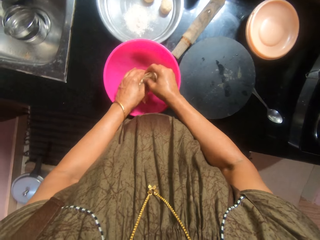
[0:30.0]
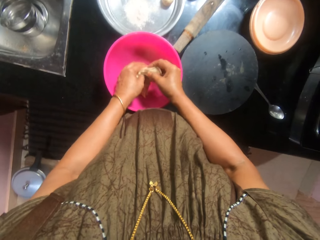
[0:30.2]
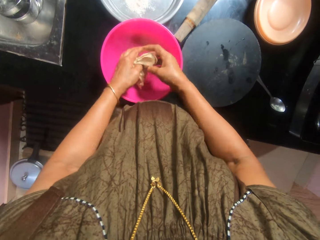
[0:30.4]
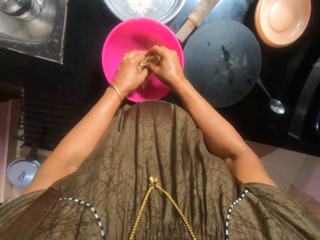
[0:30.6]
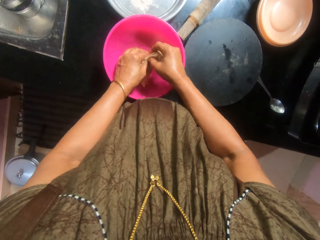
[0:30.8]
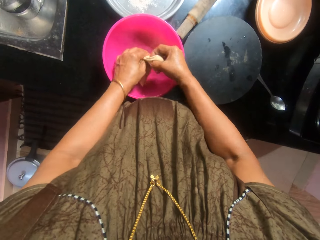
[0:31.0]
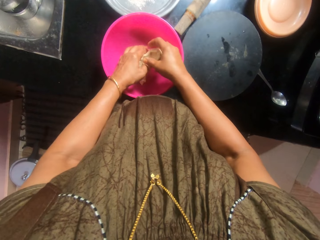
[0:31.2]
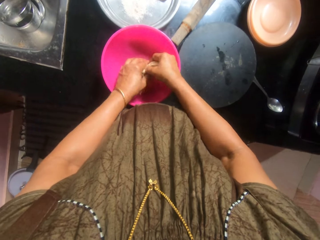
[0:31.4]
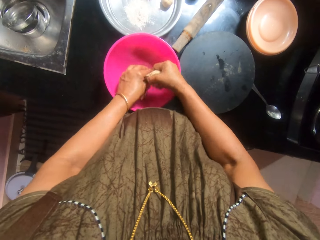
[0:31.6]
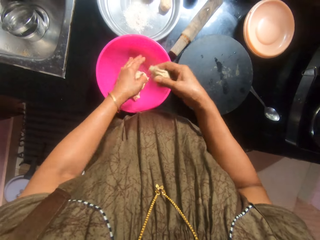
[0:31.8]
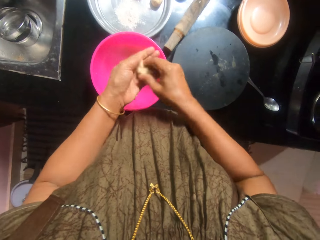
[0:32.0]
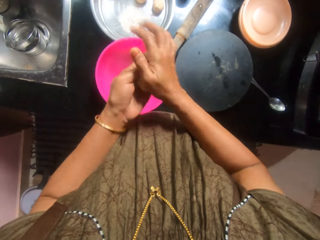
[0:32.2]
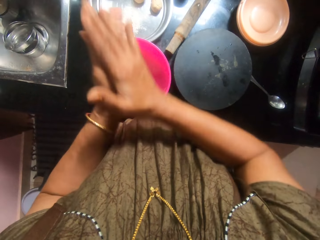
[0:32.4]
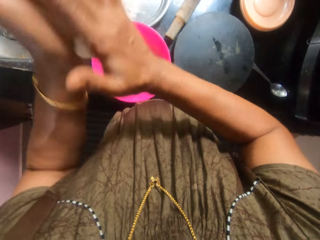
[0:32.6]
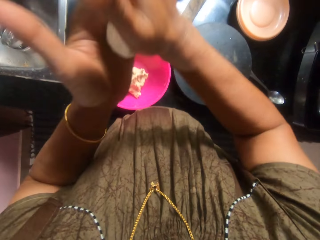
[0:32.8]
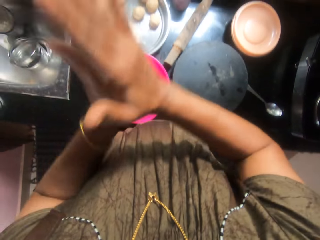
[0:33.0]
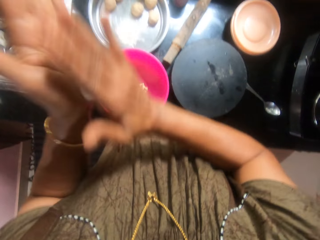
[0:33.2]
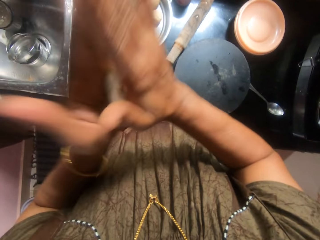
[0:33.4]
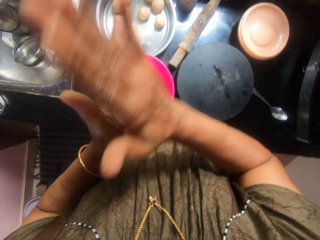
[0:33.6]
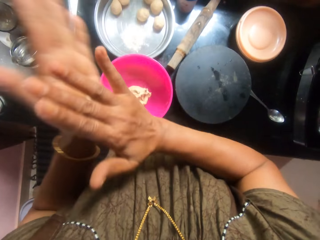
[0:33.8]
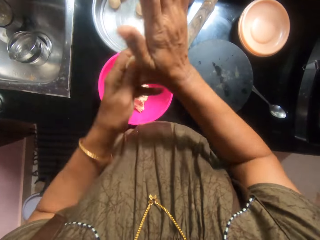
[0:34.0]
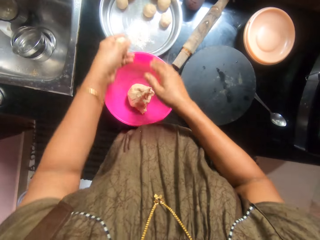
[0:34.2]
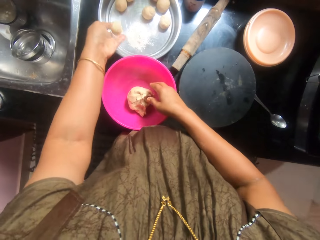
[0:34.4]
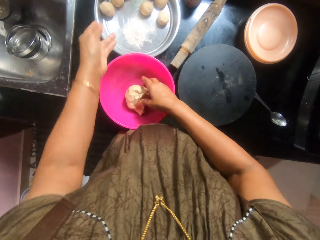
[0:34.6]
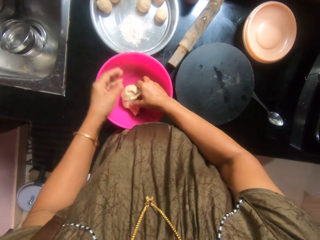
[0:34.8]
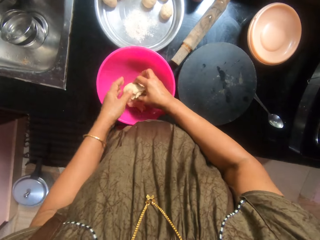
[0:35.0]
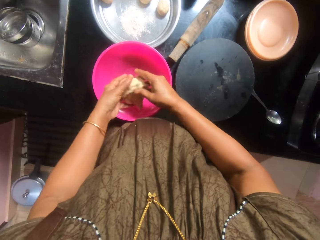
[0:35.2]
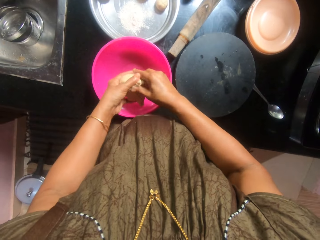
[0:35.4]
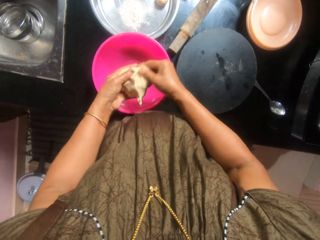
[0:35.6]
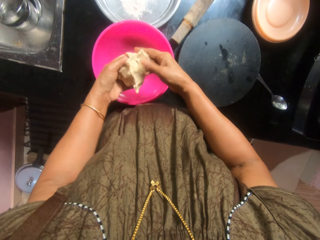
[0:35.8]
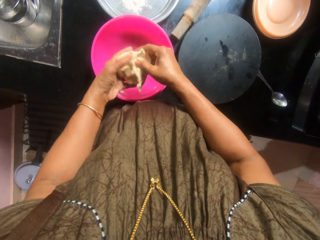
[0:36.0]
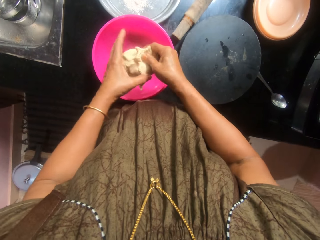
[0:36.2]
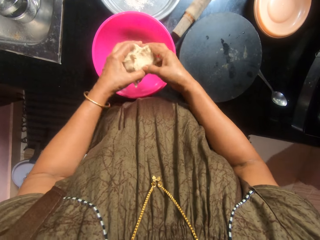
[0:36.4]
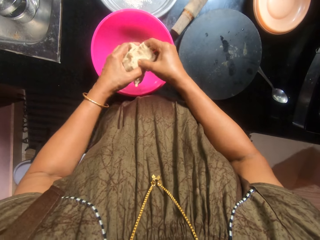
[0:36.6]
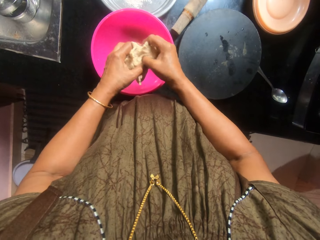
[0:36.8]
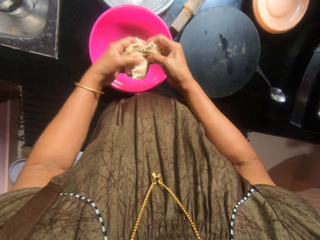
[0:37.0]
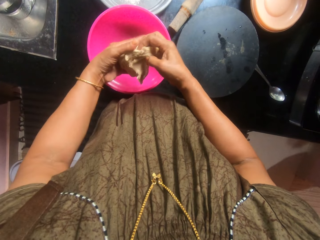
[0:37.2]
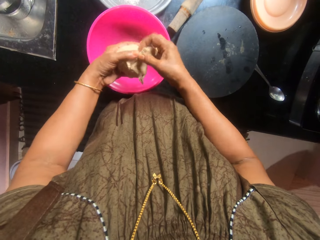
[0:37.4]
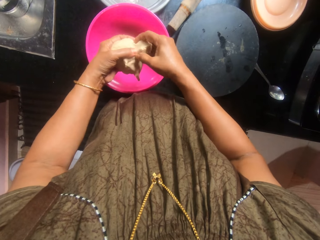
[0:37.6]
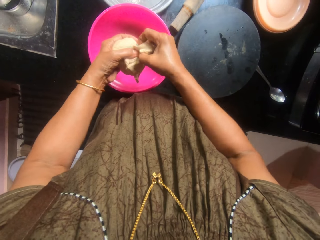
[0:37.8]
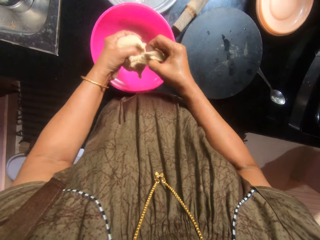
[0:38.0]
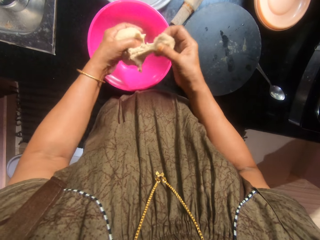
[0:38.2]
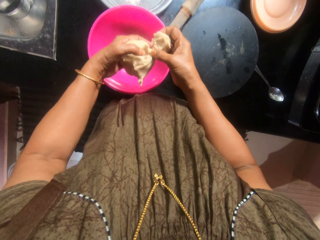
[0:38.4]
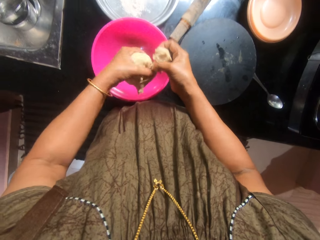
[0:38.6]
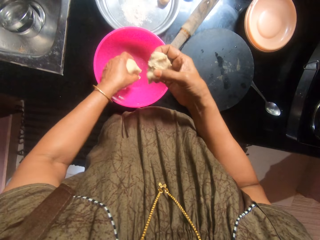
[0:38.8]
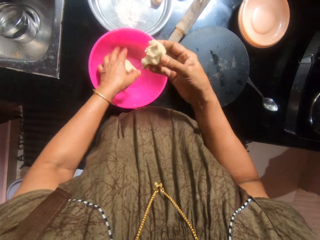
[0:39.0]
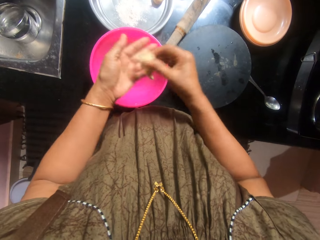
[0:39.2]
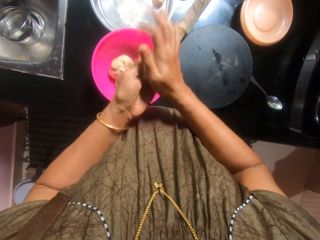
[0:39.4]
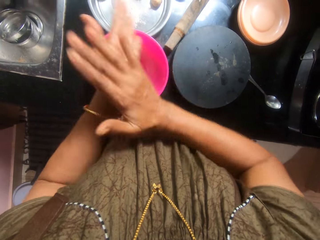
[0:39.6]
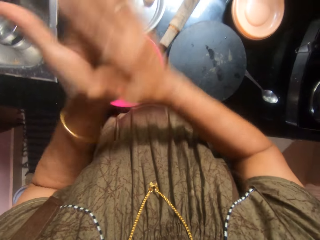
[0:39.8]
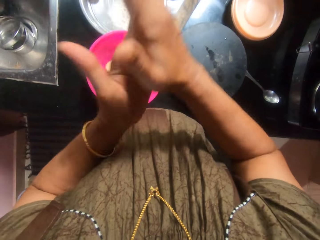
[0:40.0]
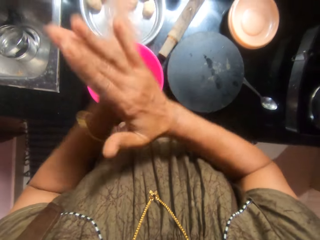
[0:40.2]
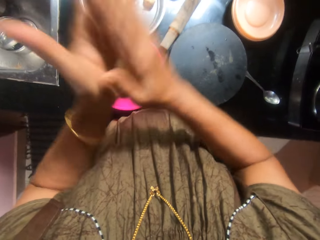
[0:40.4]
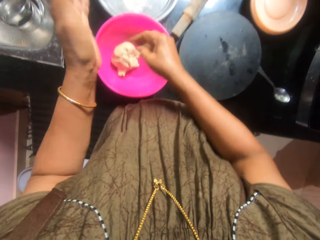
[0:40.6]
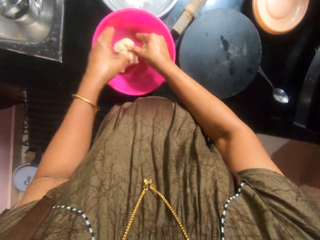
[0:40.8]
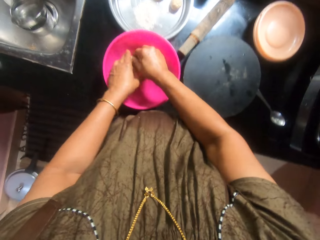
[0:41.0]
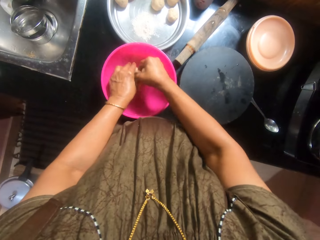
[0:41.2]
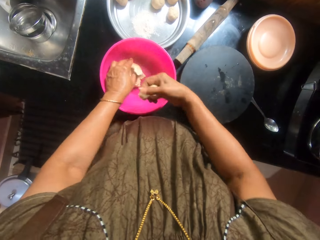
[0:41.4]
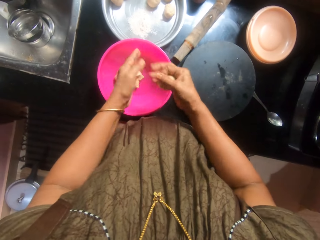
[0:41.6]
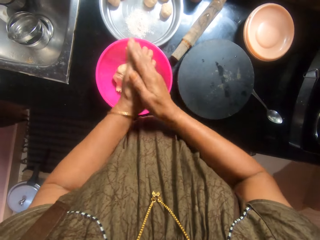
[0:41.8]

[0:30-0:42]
The camera wearer rubs the dough into a ball on the palms. They pick the dough from the bowl. They drop the dough in the tray on the floor. They drop the dough in the pink bowl. They rub the dough into a ball on the palms. They take more dough from the bowl.

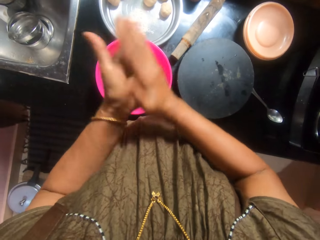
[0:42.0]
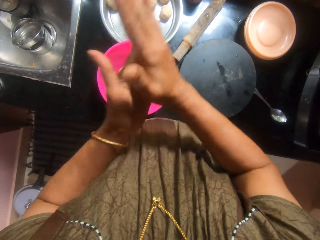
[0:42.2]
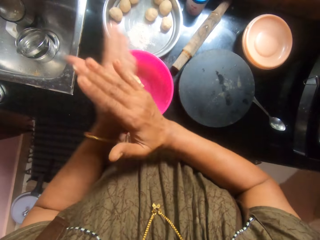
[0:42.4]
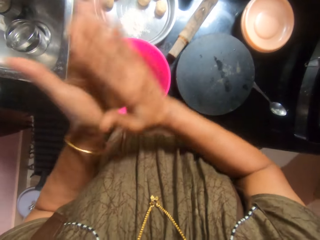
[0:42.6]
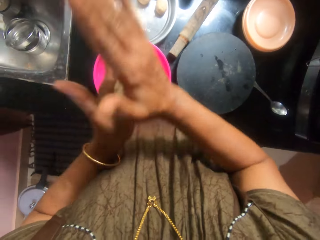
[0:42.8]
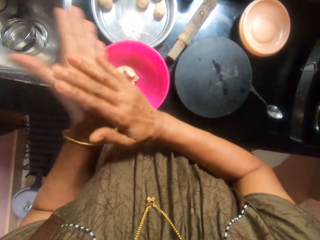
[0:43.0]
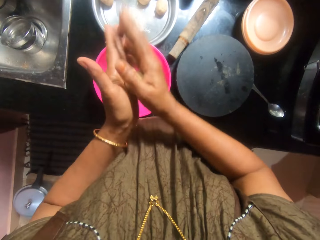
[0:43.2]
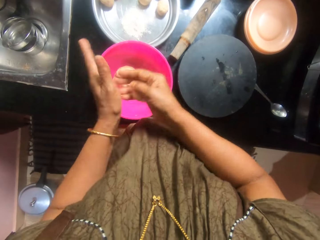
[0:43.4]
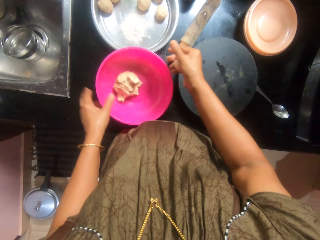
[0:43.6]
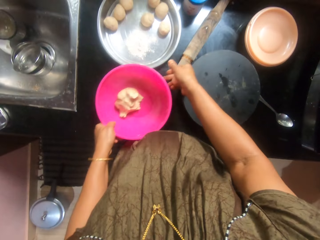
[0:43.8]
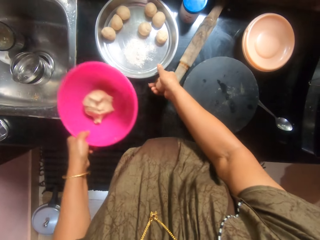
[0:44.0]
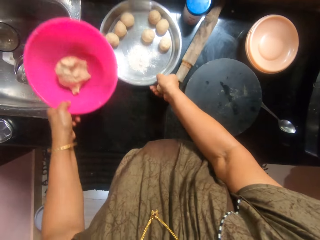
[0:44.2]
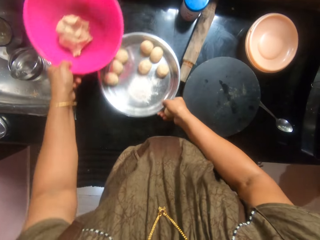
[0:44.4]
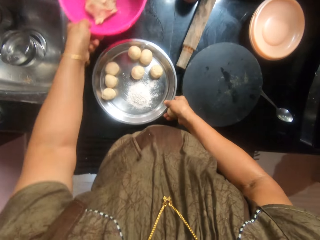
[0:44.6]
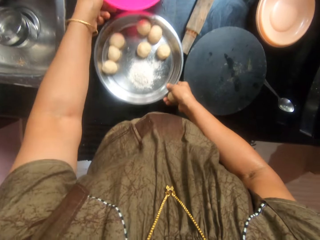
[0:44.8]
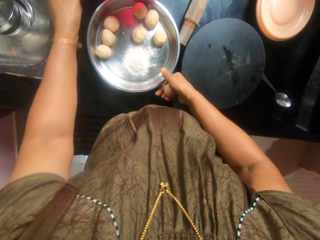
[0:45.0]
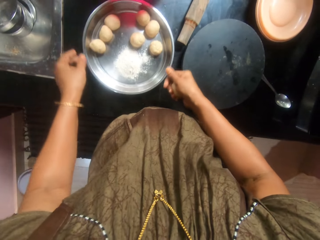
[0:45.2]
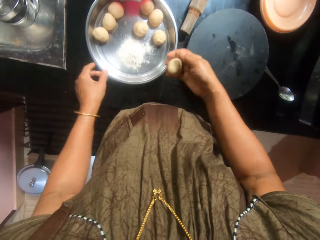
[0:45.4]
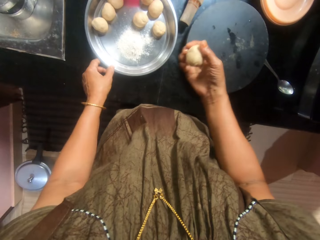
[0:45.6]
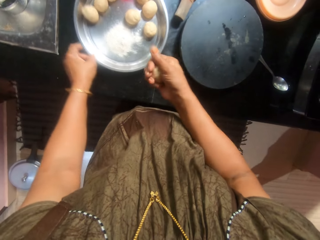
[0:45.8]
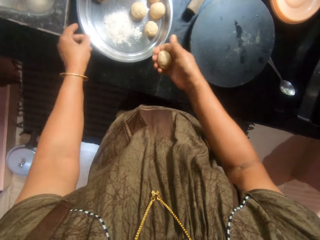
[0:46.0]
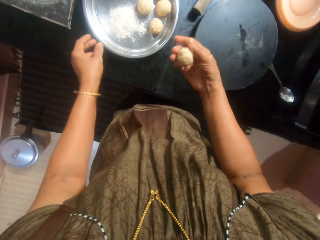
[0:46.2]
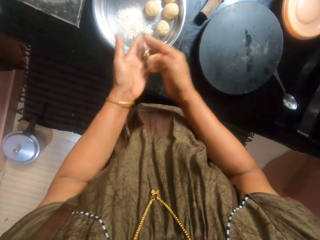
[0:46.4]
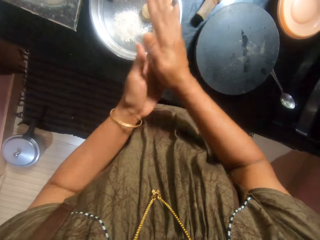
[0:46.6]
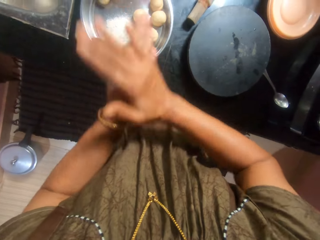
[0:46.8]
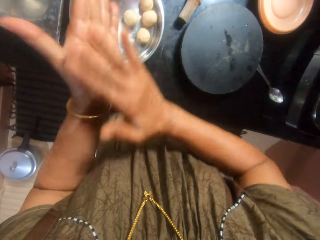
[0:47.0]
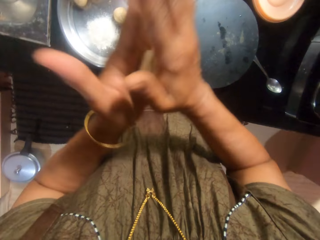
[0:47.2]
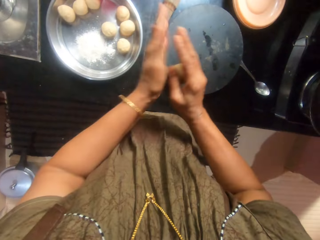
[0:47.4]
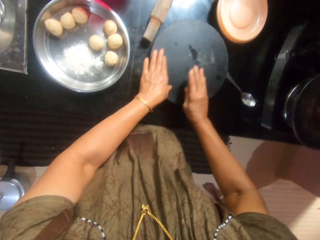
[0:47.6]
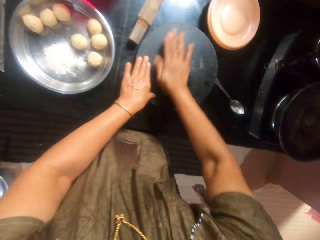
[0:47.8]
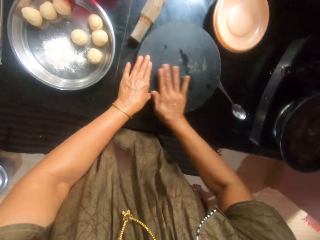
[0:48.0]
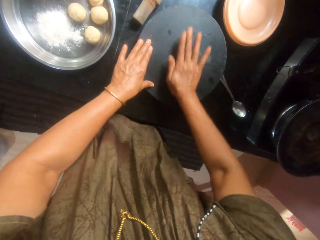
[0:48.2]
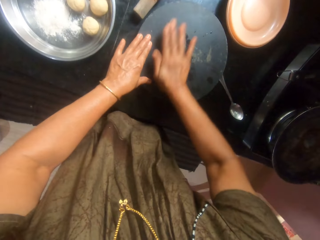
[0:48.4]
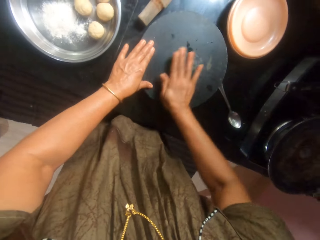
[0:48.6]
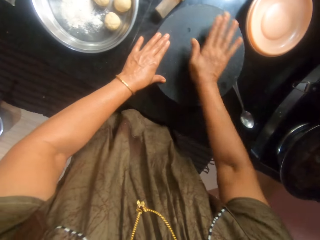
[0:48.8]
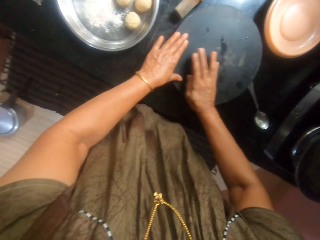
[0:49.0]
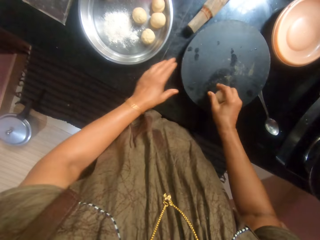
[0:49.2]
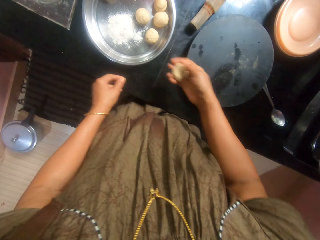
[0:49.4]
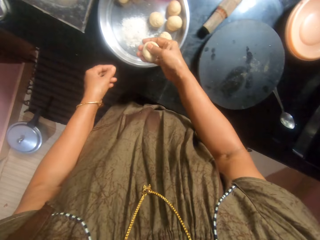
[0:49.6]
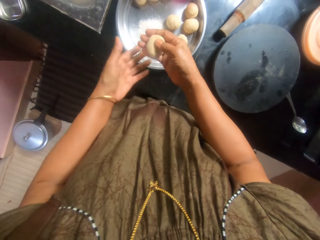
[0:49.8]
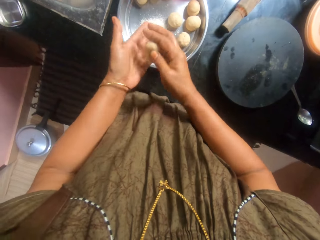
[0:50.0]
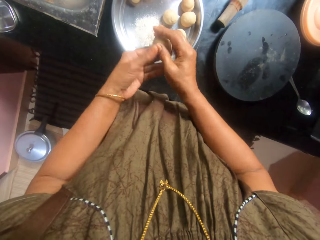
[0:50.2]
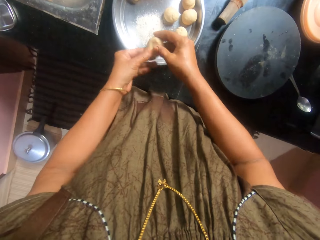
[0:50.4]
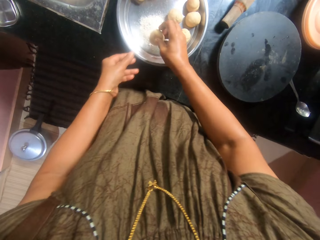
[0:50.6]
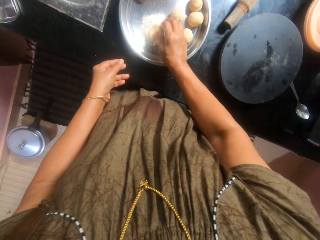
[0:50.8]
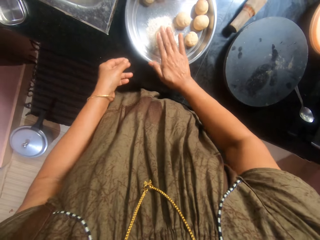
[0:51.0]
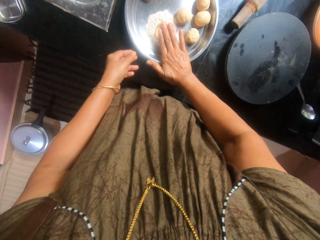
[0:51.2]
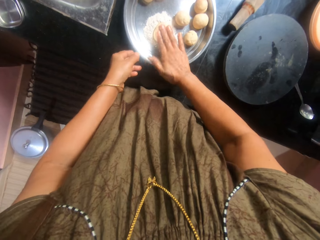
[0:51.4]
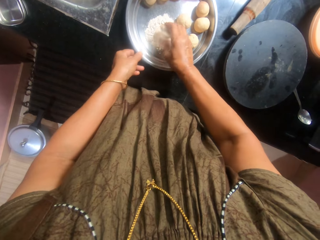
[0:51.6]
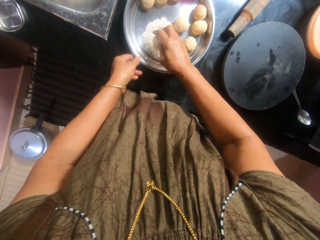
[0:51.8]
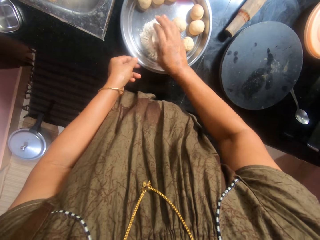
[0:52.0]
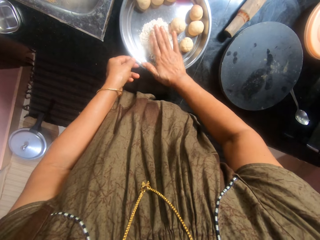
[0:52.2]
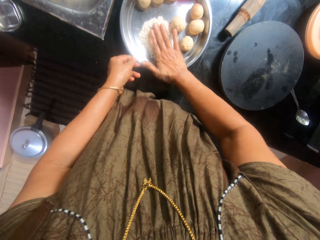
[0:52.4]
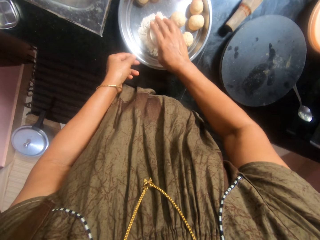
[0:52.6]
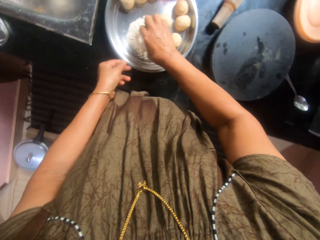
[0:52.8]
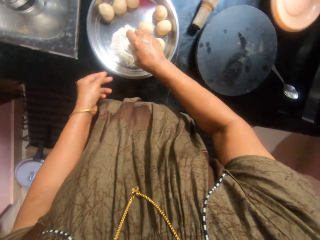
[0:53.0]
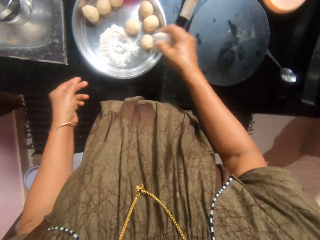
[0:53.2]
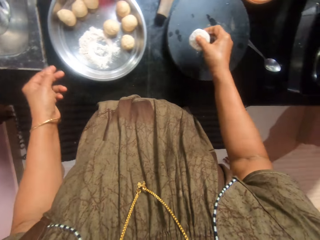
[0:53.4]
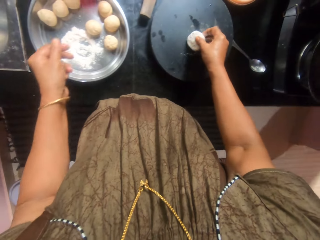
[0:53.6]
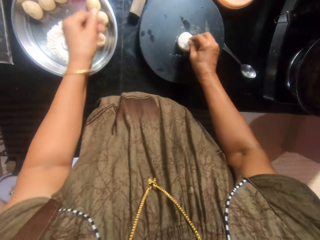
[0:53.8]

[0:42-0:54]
The camera wearer rubs the dough into a ball. They pick up the pink bowl. They move the tray with balls of dough in it closer. They switch the basin and tray positions. They place the pink bowl on the kitchen countertop. They rub the dough into a ball on the palms. They rub the dough on a pastry board on the countertop with the palm. They place the dough on flour in the tray. They turn the dough in the flour in the tray. They mix the dough with the flour in the tray. They pick the dough from the tray and place the dough on the pastry board.
